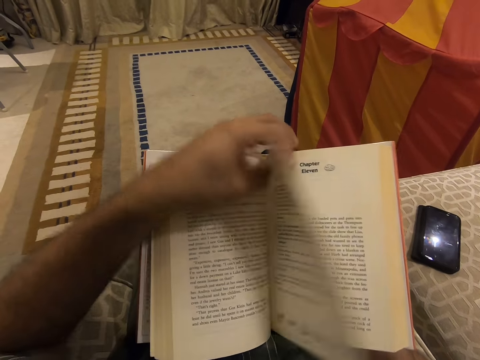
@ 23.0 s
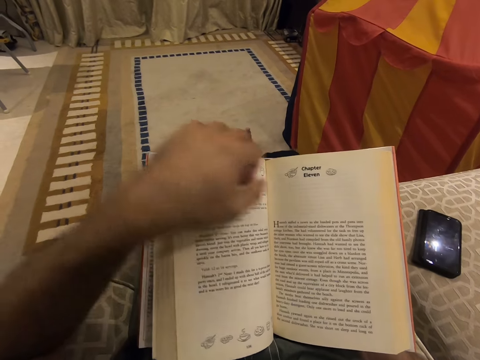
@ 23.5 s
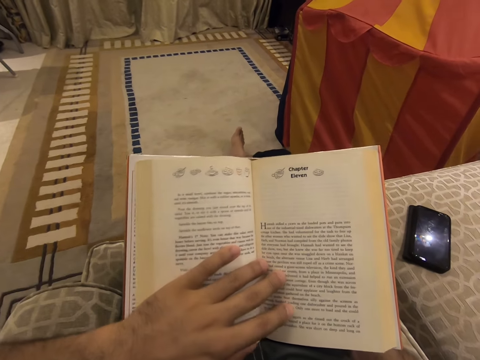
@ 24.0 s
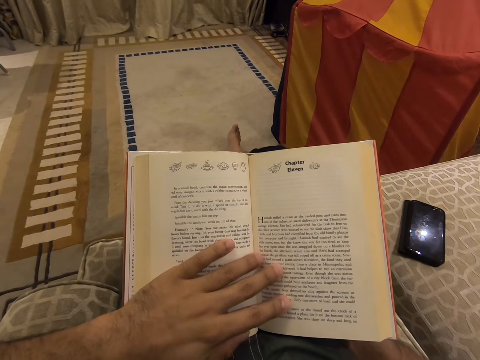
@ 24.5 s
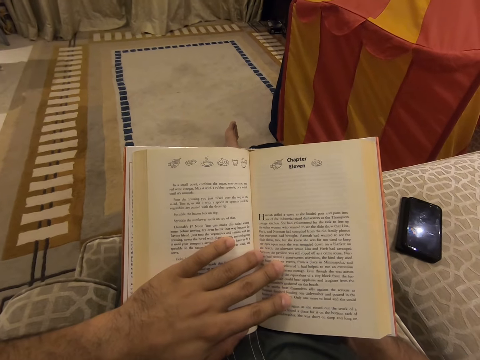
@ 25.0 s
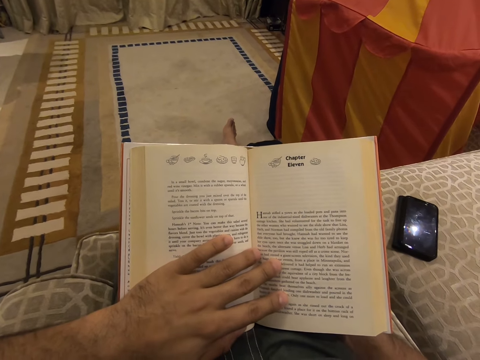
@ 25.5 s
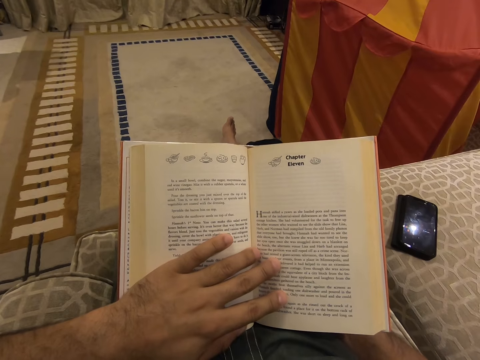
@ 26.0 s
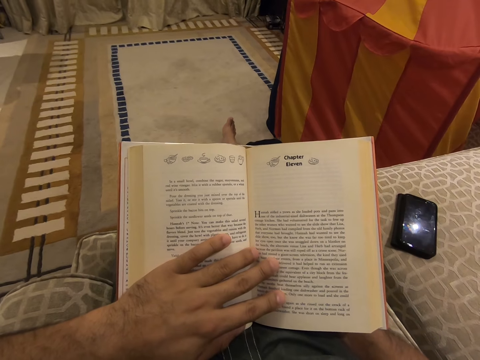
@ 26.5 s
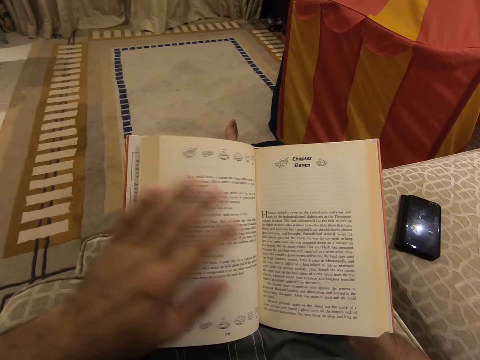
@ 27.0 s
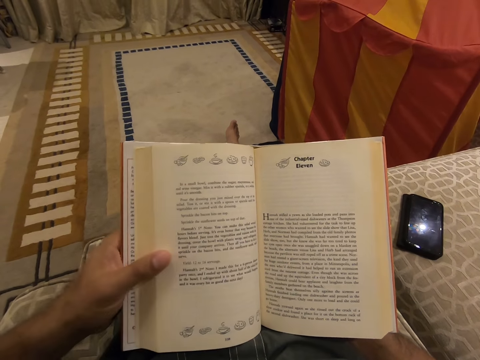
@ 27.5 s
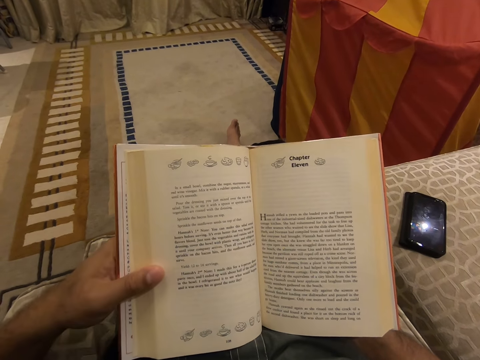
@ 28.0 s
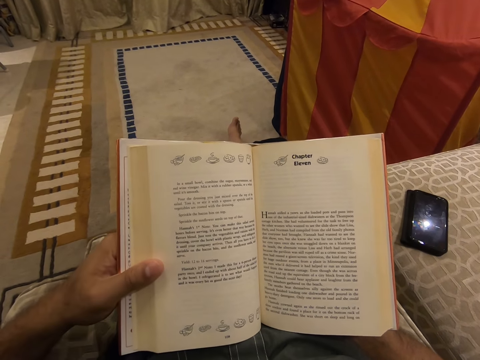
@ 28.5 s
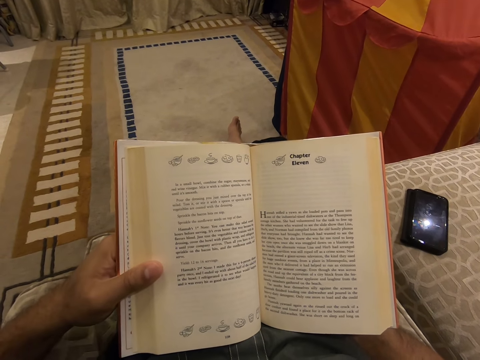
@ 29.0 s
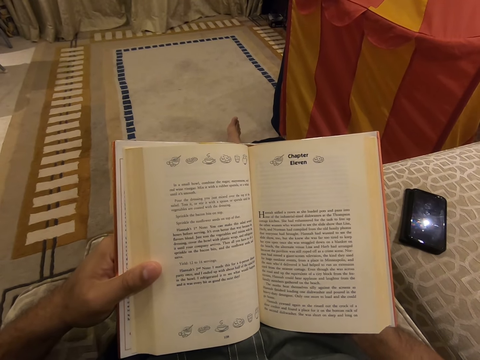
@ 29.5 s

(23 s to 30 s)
The camera wearer stares at the book.

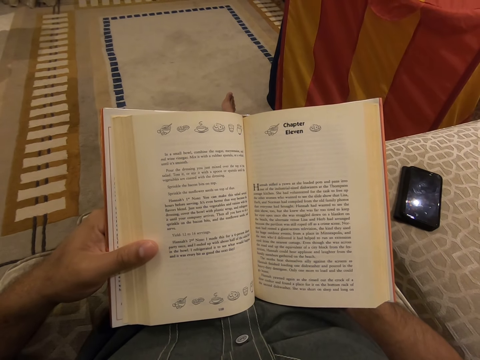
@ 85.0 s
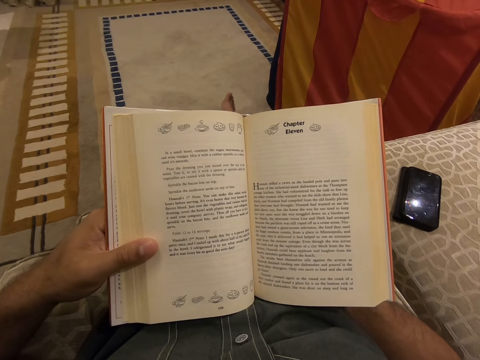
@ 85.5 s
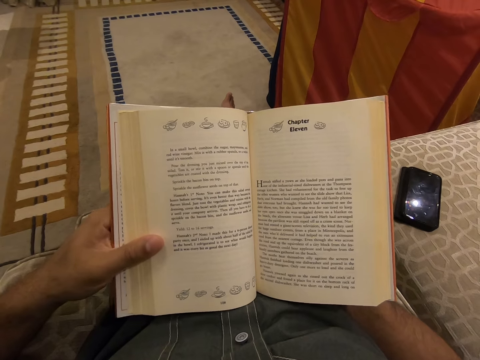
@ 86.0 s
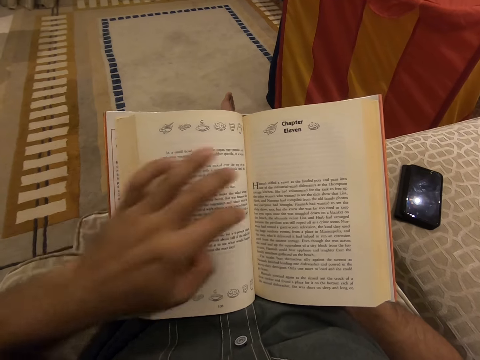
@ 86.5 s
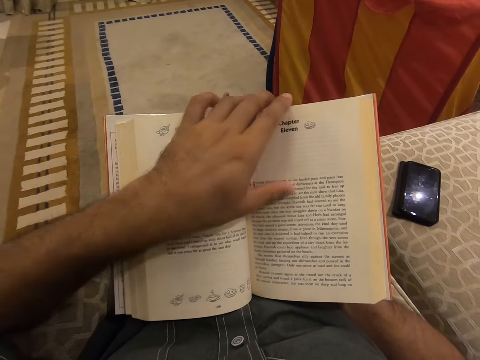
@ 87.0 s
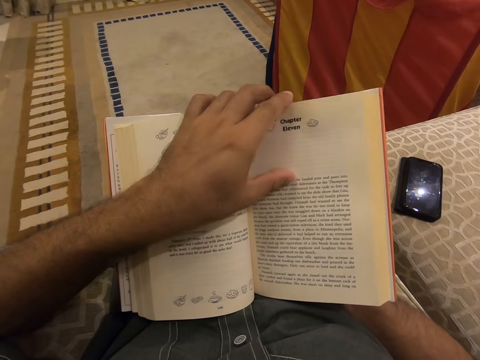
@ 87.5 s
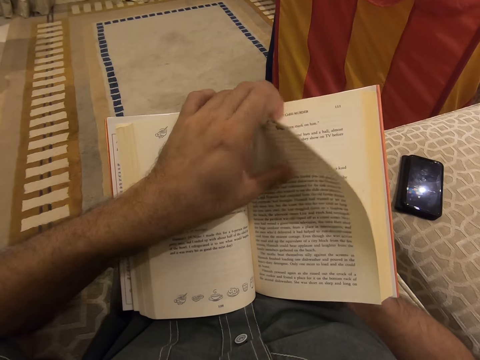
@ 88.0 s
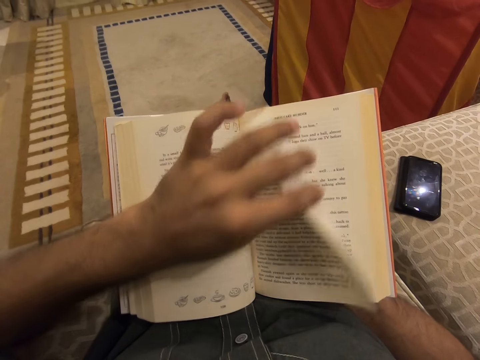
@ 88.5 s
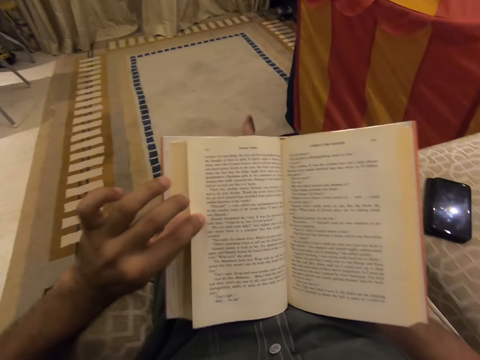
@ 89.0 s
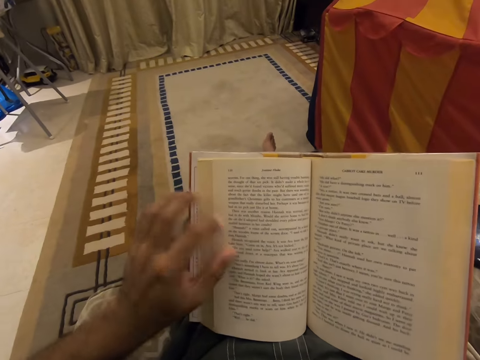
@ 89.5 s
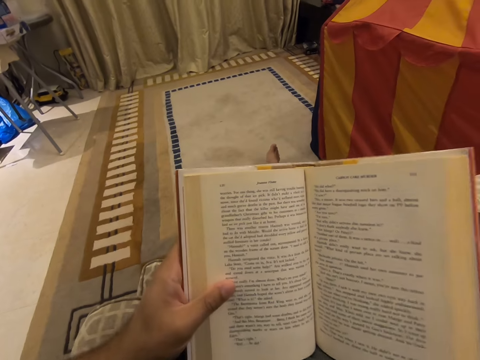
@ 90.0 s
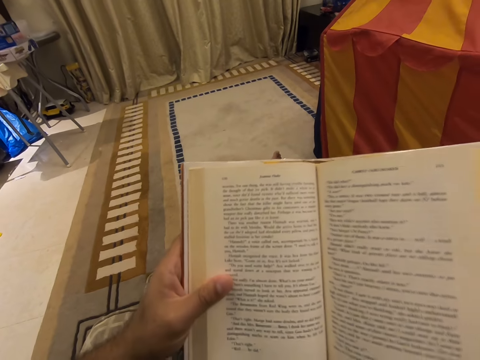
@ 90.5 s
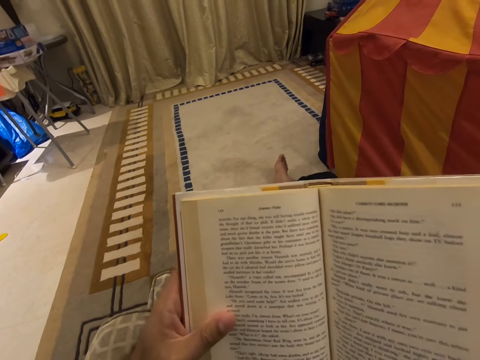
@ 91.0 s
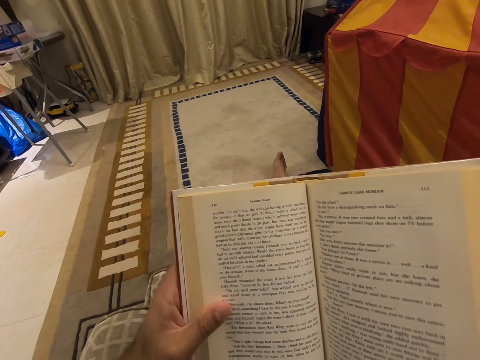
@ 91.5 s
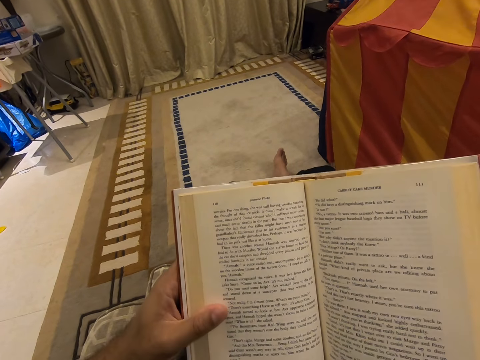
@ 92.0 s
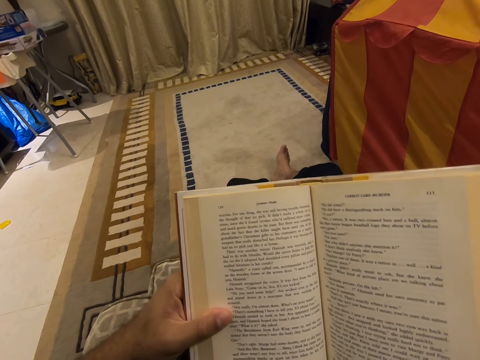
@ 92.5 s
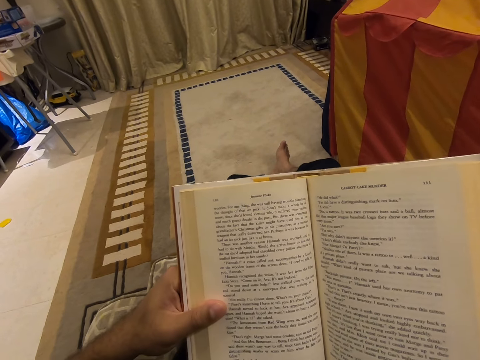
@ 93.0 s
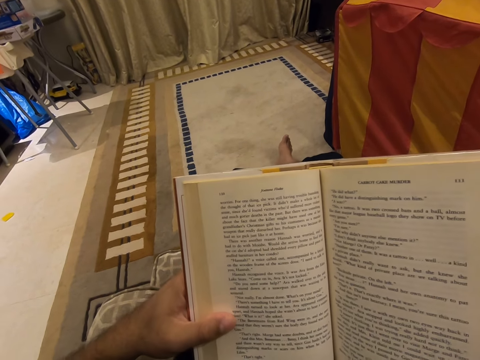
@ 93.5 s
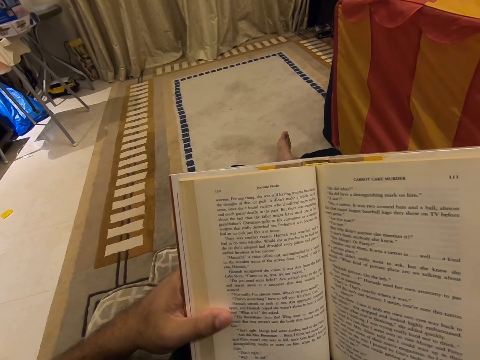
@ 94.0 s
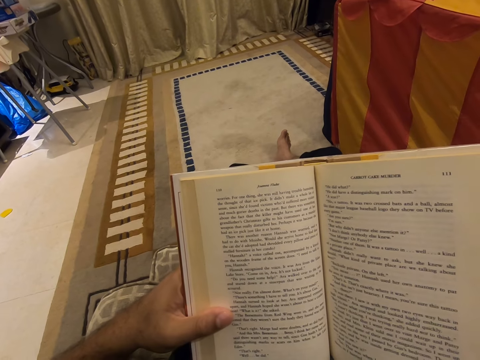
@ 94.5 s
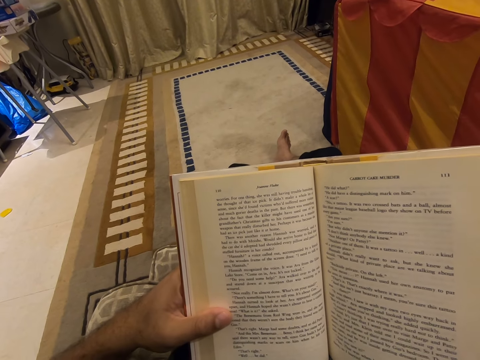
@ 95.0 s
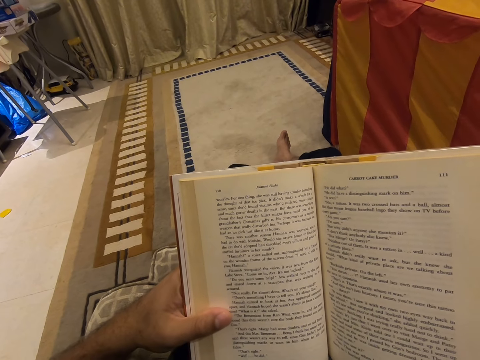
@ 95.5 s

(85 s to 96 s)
The camera wearer flips through the pages of the book with his left hand. He stares at the book.

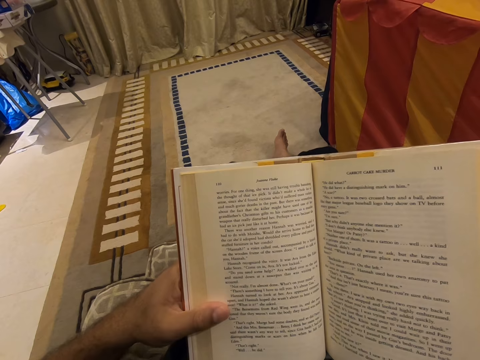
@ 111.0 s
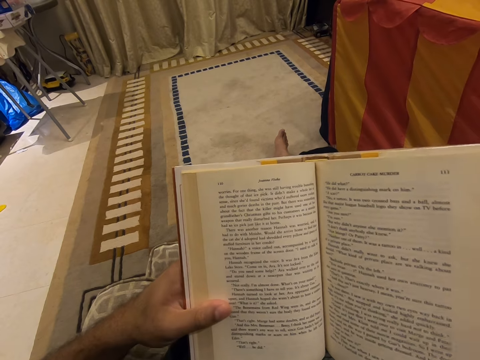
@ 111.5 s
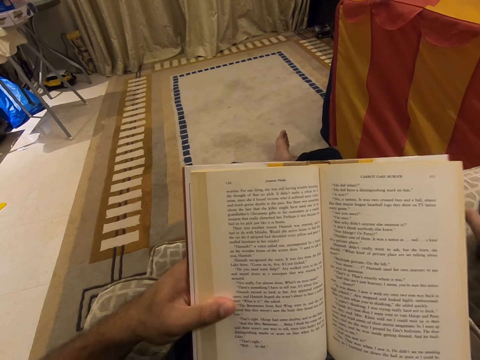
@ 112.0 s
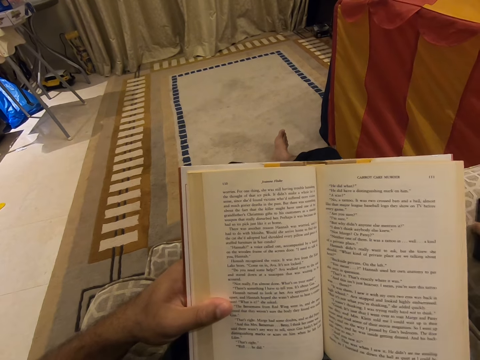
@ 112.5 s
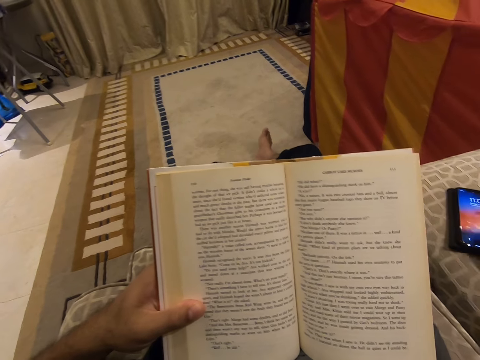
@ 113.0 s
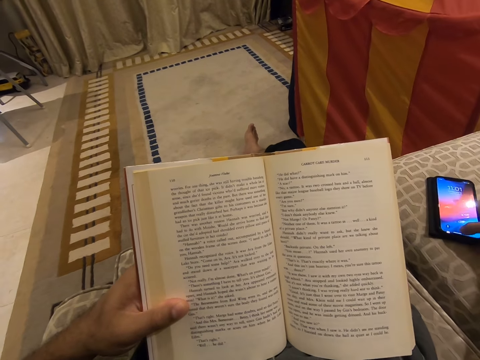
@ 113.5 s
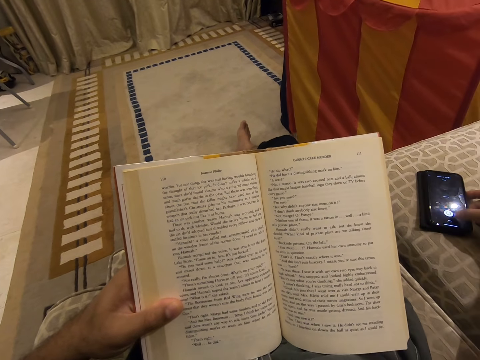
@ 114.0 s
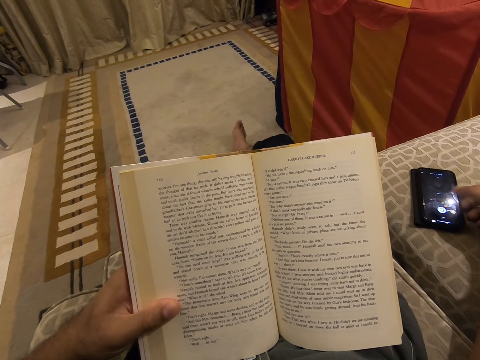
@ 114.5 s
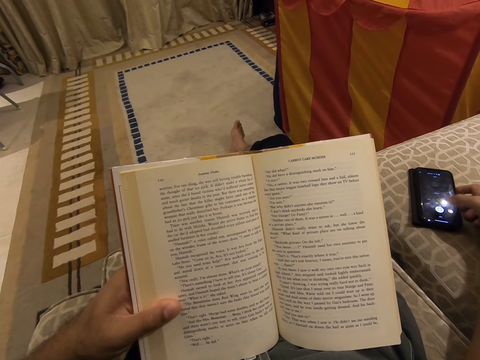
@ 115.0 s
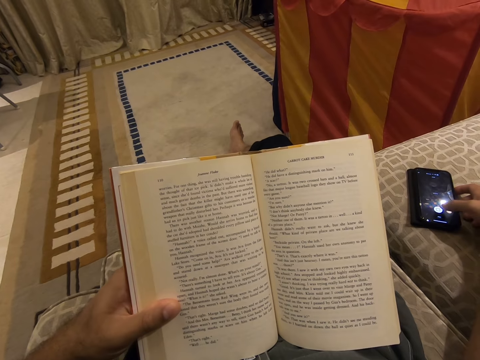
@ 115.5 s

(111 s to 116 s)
The camera wearer uses the phone on the chair with his right hand. He scrolls the phone.
